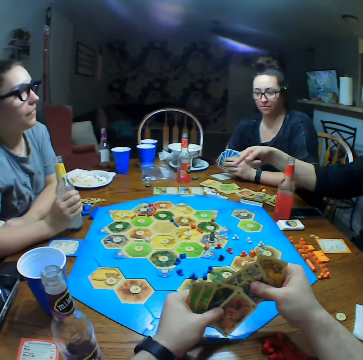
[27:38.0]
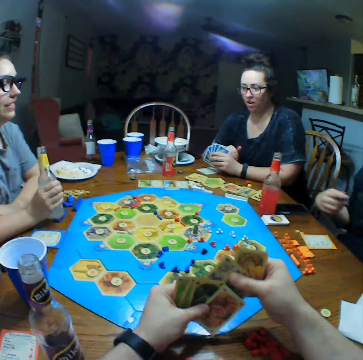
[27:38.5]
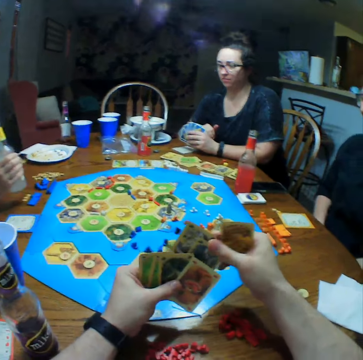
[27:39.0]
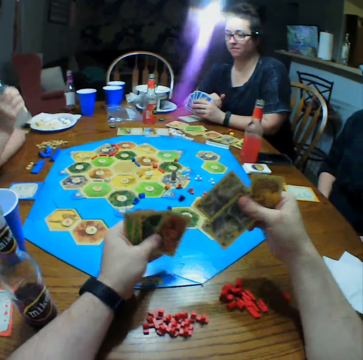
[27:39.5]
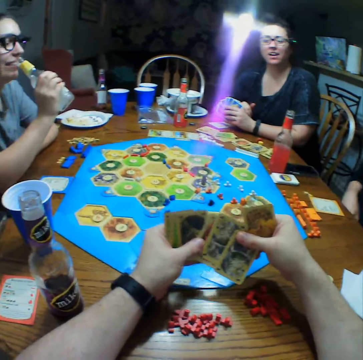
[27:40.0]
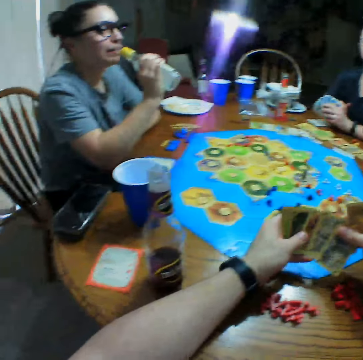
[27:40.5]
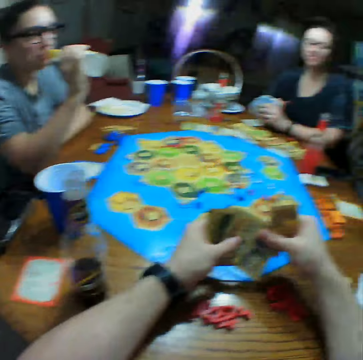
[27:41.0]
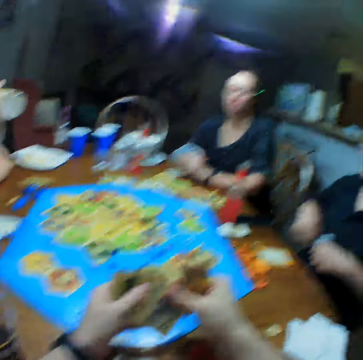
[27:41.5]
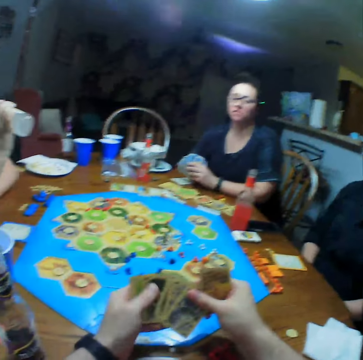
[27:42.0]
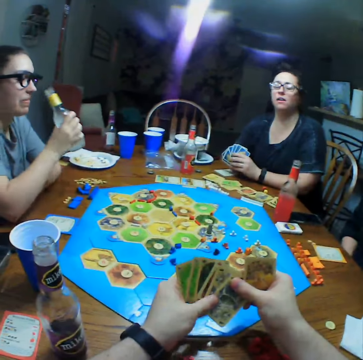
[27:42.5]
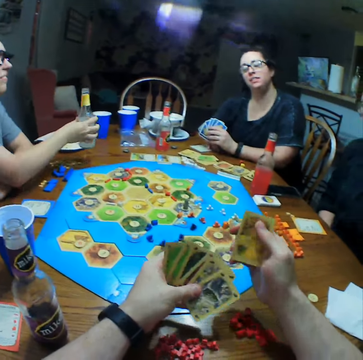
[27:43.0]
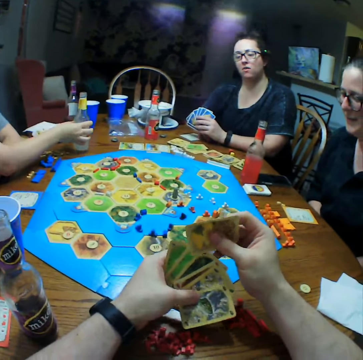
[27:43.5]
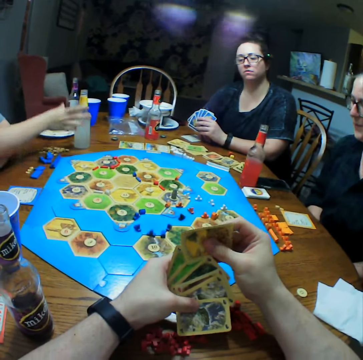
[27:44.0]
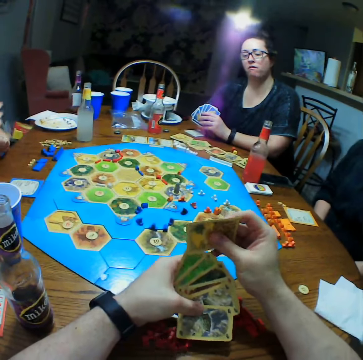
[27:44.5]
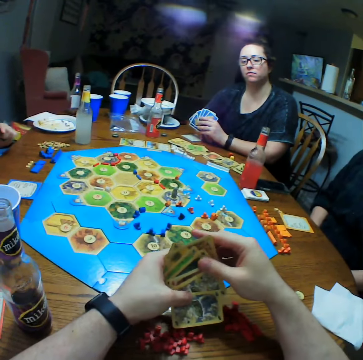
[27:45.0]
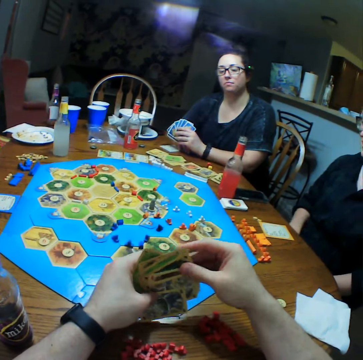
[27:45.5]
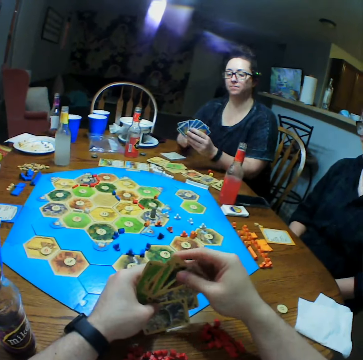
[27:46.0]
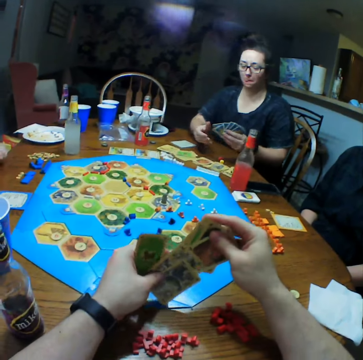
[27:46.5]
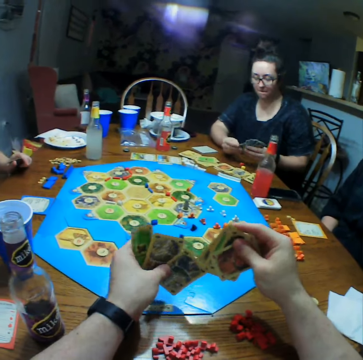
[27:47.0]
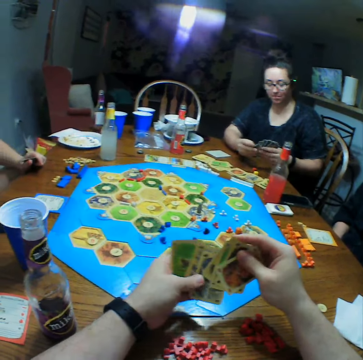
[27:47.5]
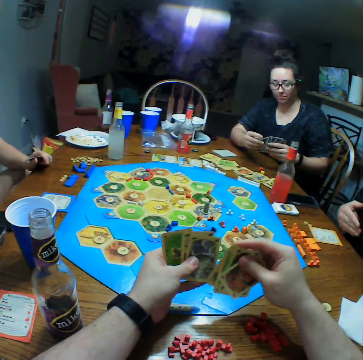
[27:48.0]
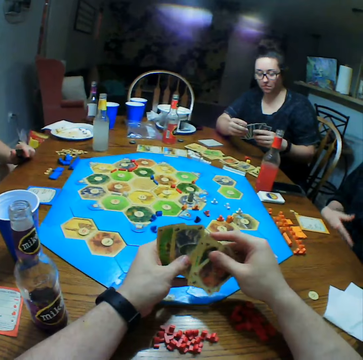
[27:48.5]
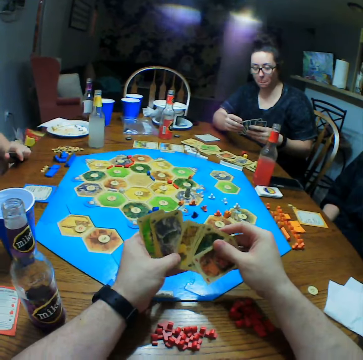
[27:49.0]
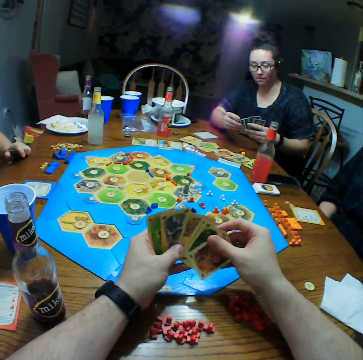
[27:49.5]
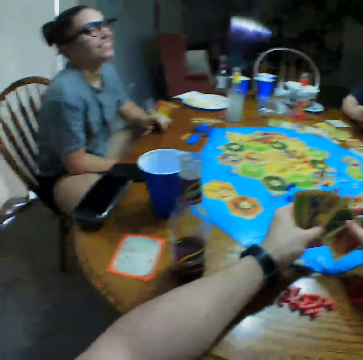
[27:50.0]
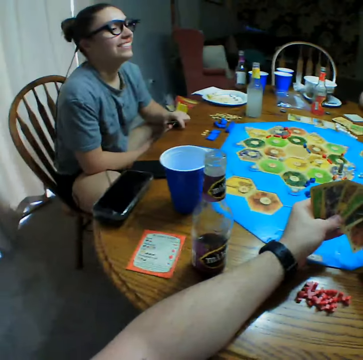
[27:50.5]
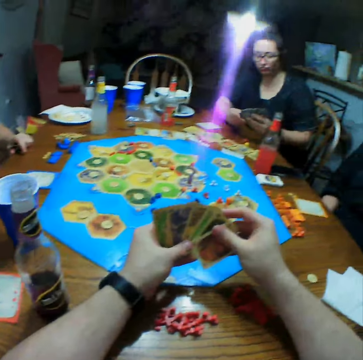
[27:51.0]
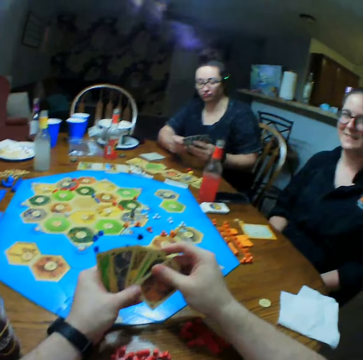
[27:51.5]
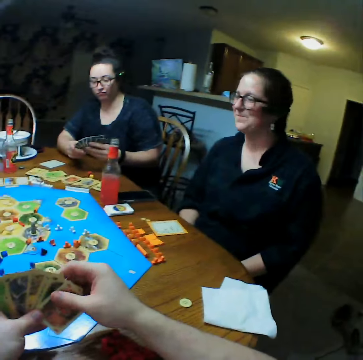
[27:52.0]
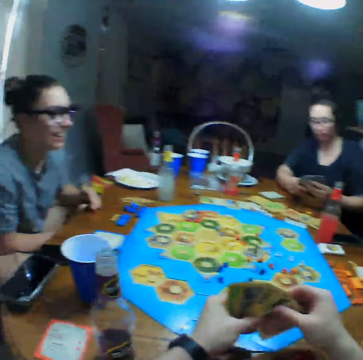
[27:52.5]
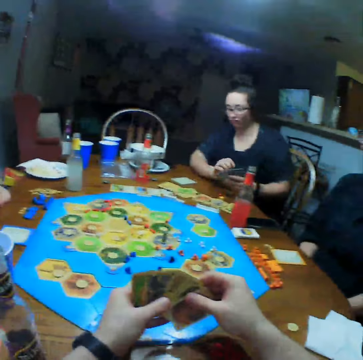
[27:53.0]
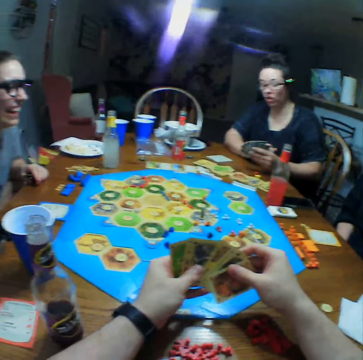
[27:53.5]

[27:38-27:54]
A person moves the hand. Another person takes a drink and puts the bottle on the table. A third person selects cards. The first person moves the hand.

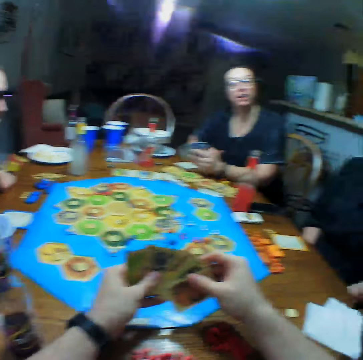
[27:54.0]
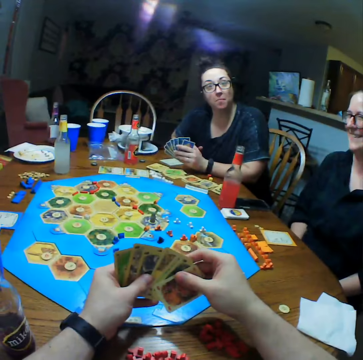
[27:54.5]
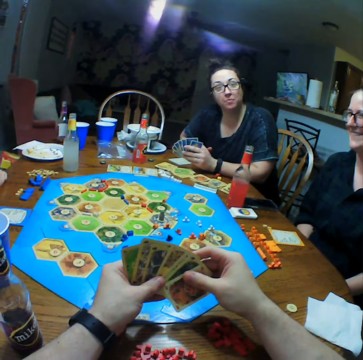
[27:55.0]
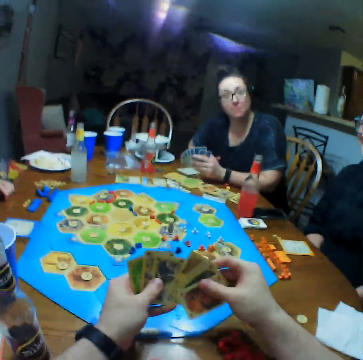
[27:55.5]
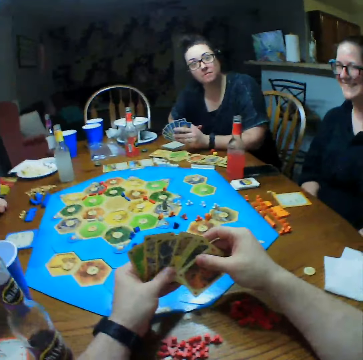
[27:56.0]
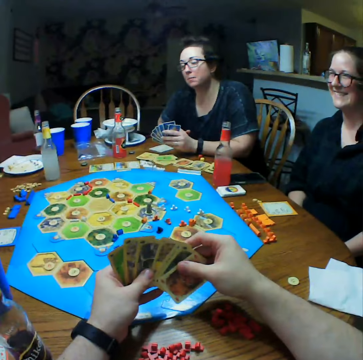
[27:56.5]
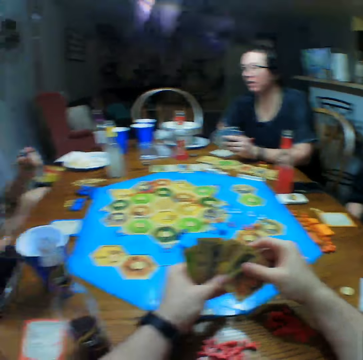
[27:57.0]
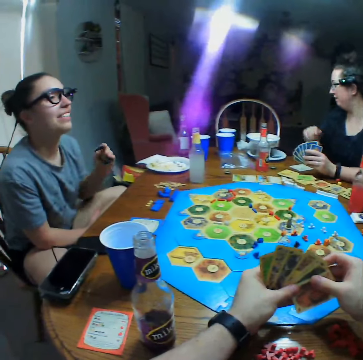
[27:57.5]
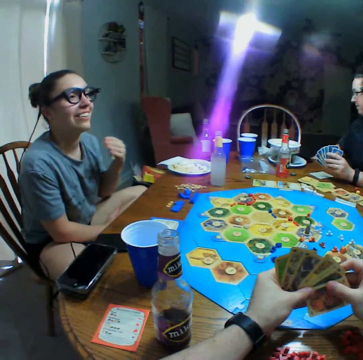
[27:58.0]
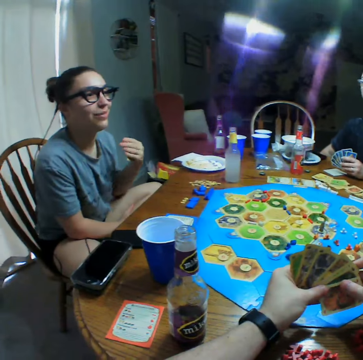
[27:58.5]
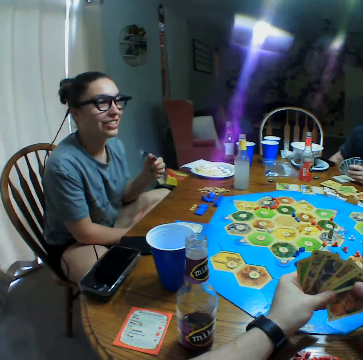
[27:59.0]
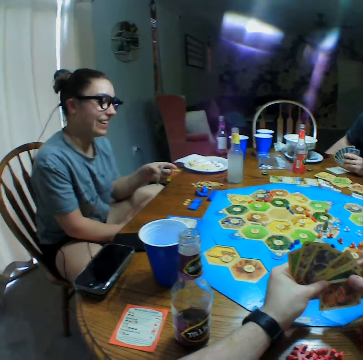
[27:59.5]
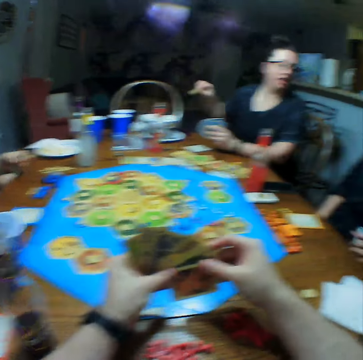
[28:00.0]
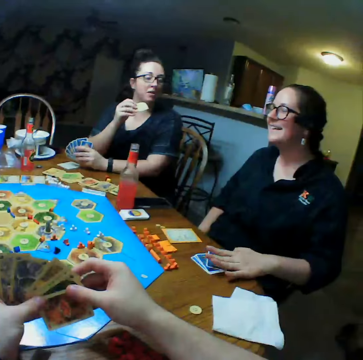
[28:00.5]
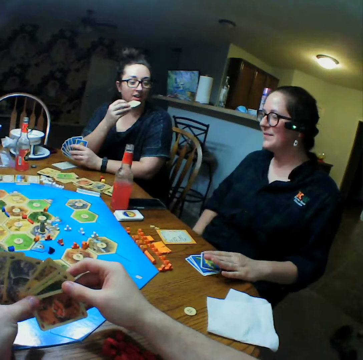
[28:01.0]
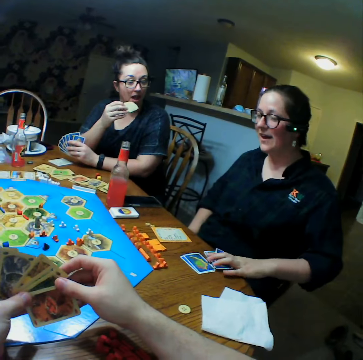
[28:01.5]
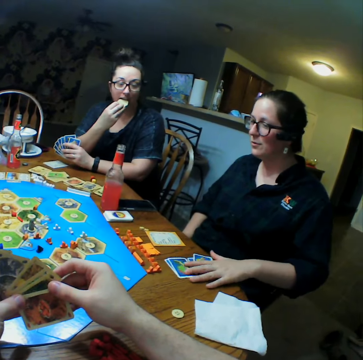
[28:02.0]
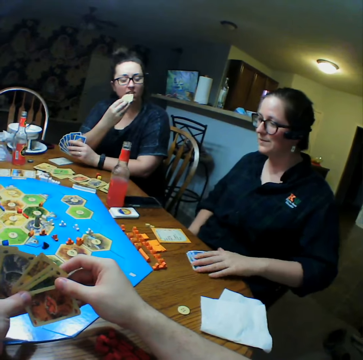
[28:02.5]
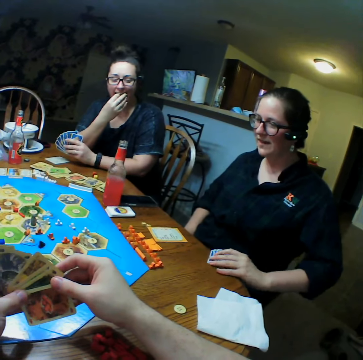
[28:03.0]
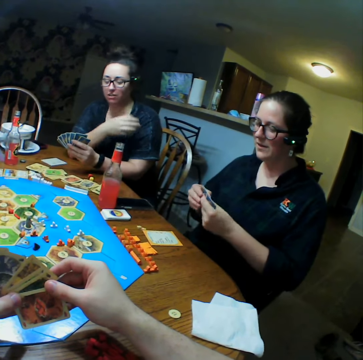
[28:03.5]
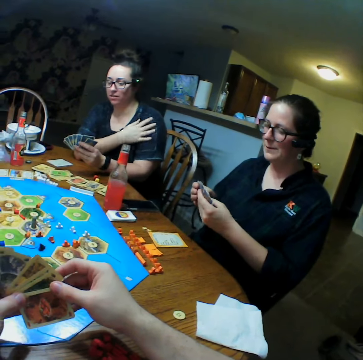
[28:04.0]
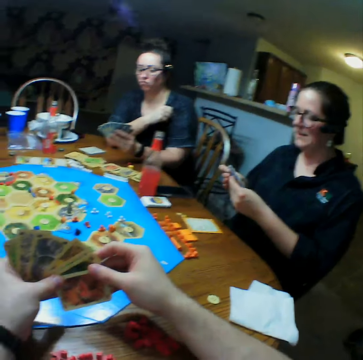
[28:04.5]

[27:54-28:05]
A person talks. Another person puts the card on the table. A third person eats crisps. A fourth person drops cards on the table. The second person takes the cards on the table.

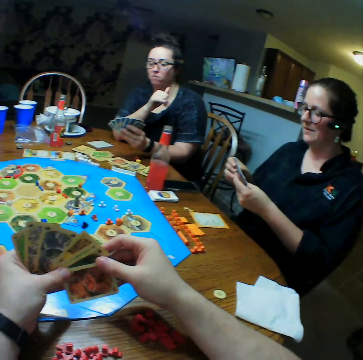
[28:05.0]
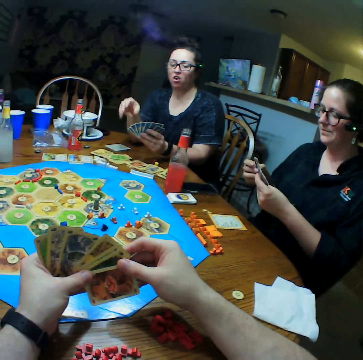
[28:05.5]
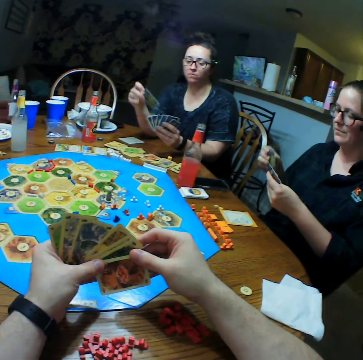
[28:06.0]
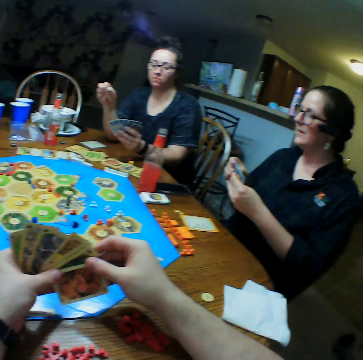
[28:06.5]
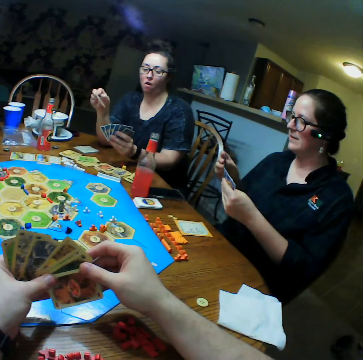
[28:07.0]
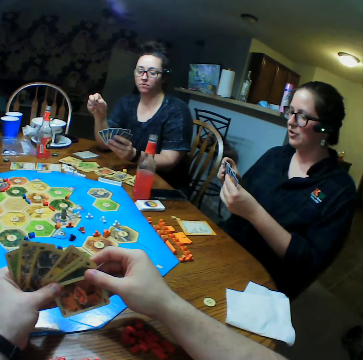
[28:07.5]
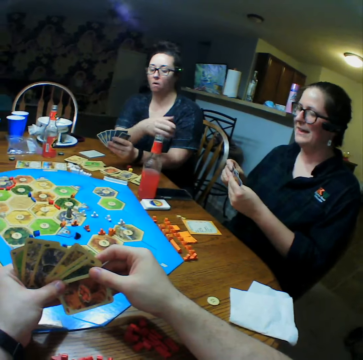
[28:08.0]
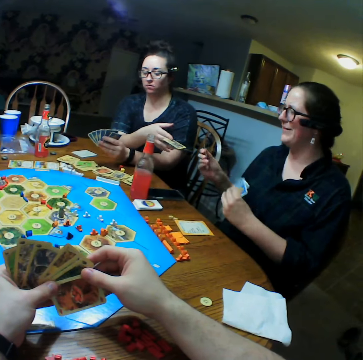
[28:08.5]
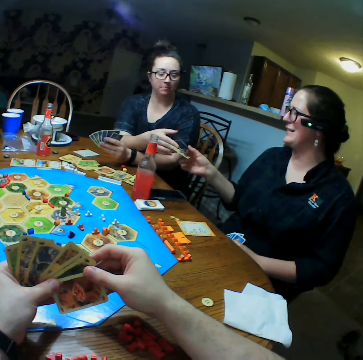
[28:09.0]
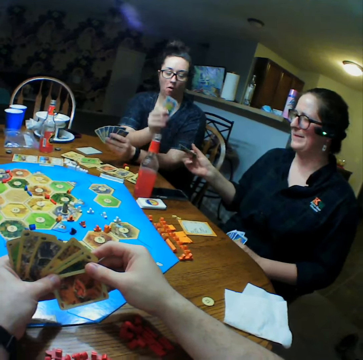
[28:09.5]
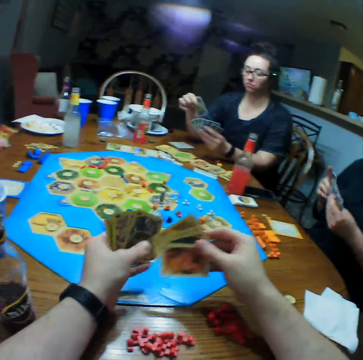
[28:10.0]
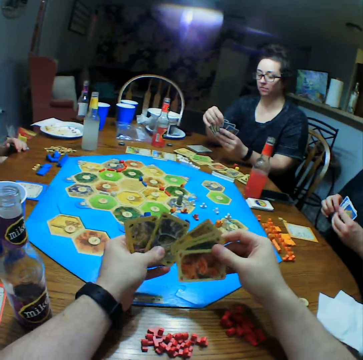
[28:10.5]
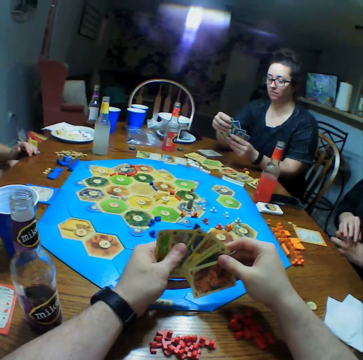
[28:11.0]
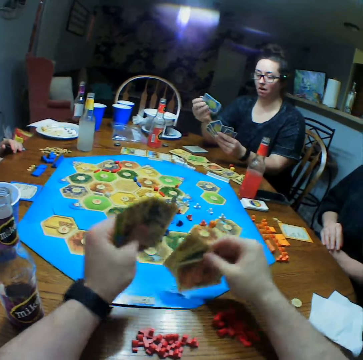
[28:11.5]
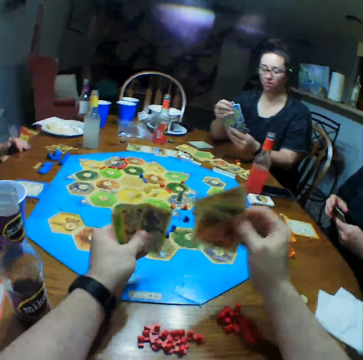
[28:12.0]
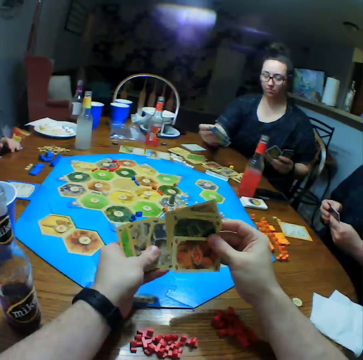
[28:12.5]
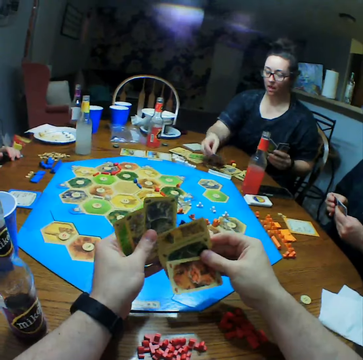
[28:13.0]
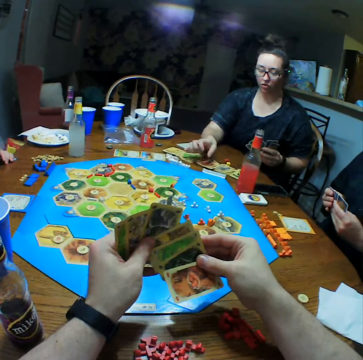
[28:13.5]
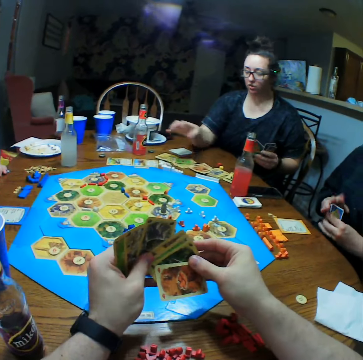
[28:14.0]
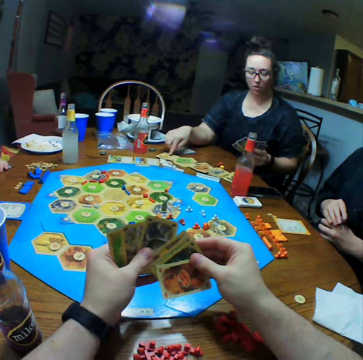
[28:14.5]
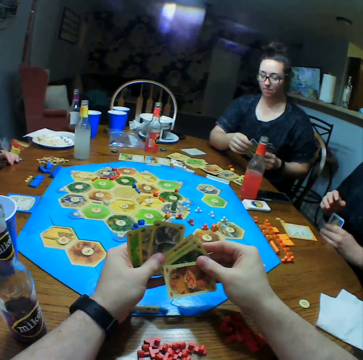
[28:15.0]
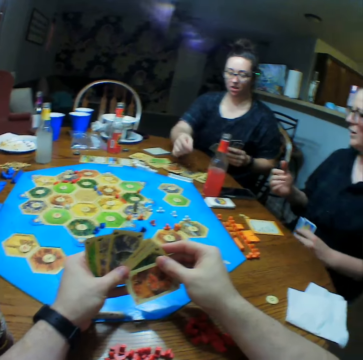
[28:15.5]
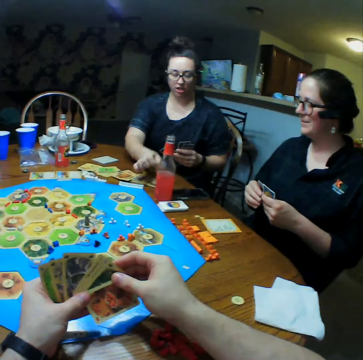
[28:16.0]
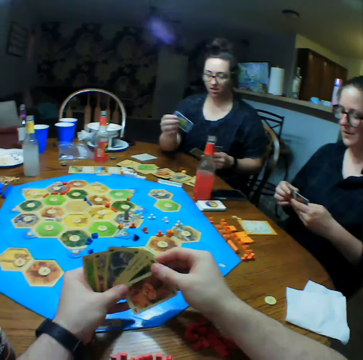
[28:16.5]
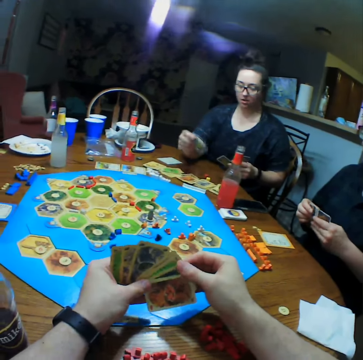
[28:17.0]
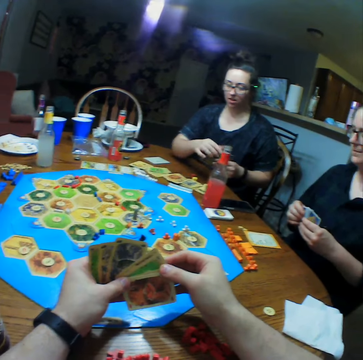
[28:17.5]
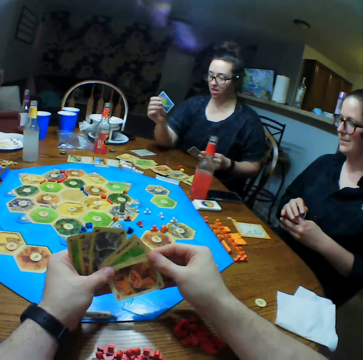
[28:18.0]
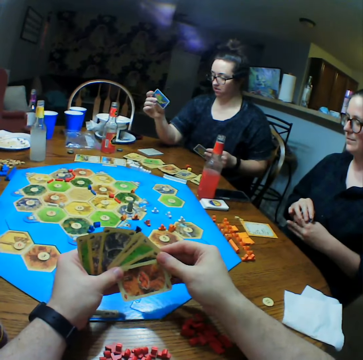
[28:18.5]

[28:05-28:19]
A person cleans a hand and picks a card. Another person selects cards. A third person exchanges the card with a fourth person. The first person picks a card. The camera wearer shakes a hand. The third person puts the card on the table. The first person plays monopoly.
